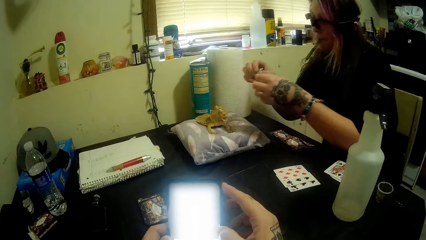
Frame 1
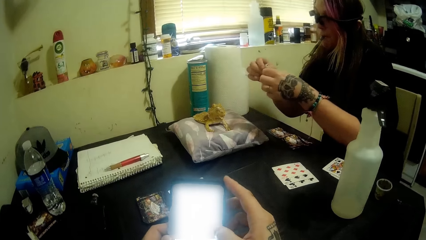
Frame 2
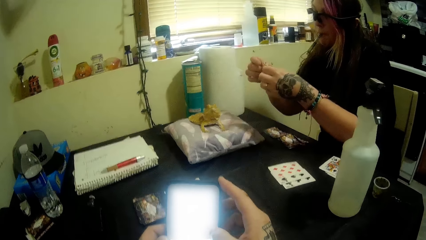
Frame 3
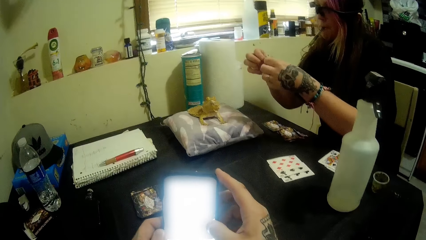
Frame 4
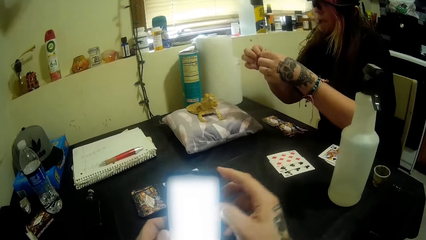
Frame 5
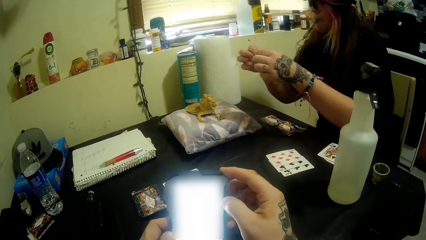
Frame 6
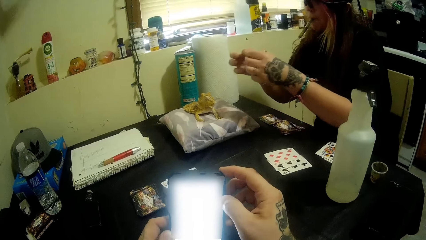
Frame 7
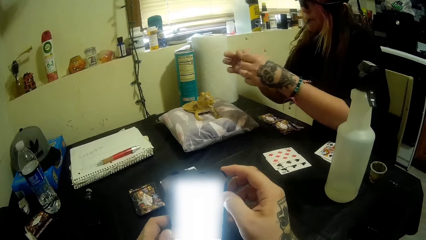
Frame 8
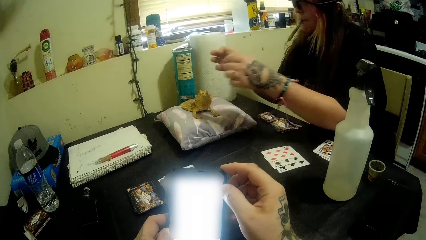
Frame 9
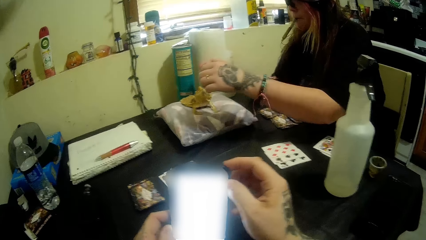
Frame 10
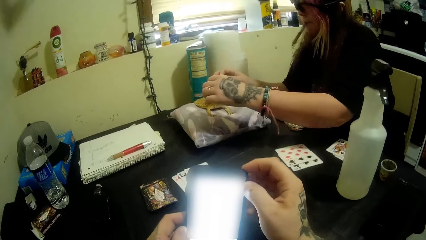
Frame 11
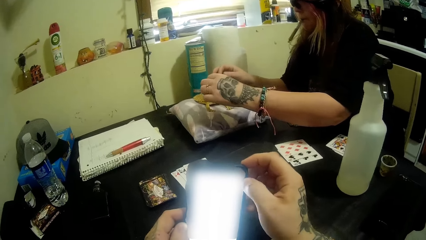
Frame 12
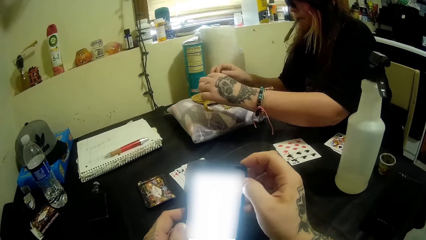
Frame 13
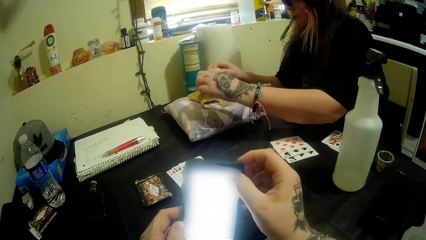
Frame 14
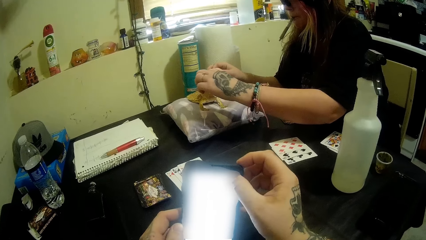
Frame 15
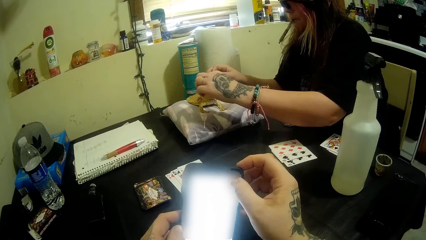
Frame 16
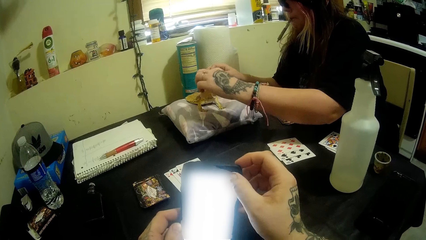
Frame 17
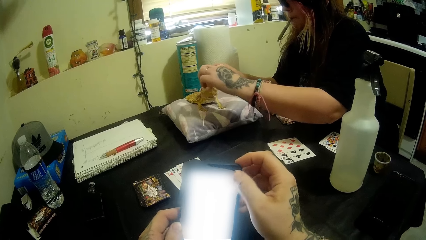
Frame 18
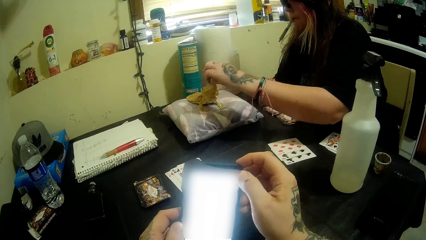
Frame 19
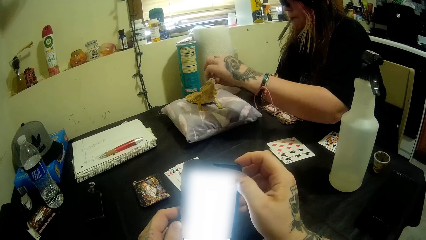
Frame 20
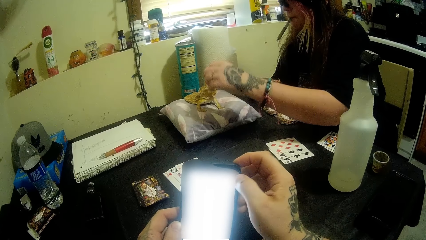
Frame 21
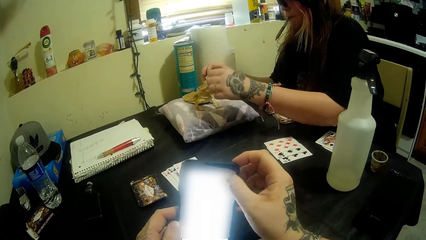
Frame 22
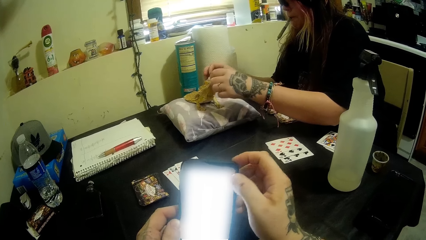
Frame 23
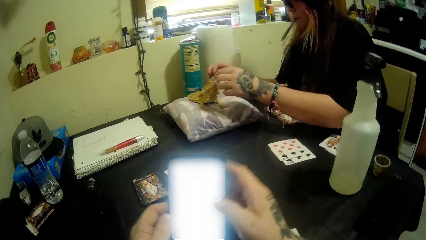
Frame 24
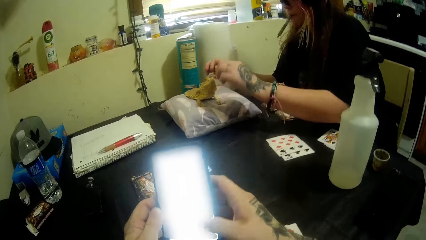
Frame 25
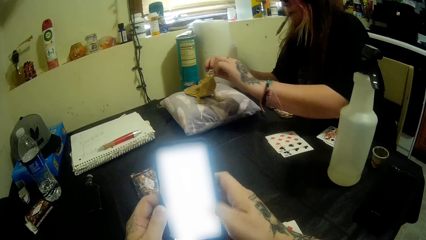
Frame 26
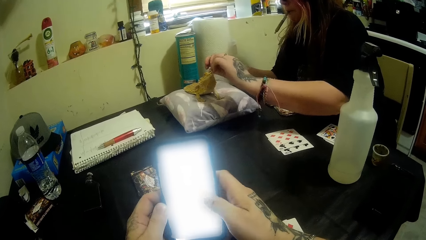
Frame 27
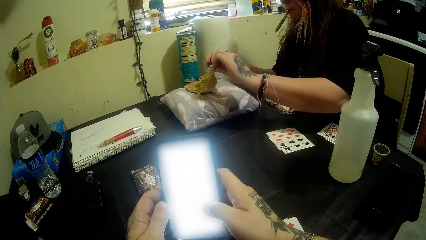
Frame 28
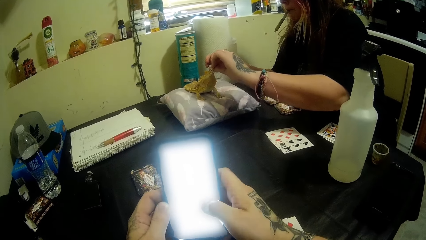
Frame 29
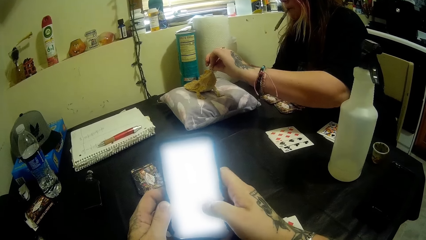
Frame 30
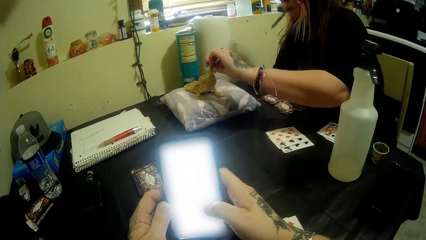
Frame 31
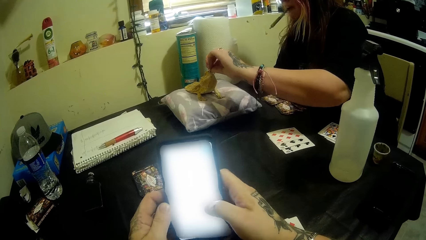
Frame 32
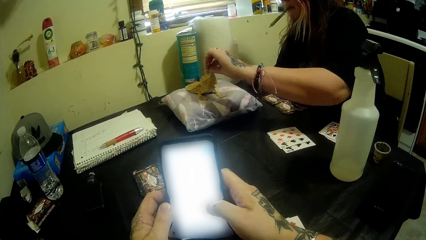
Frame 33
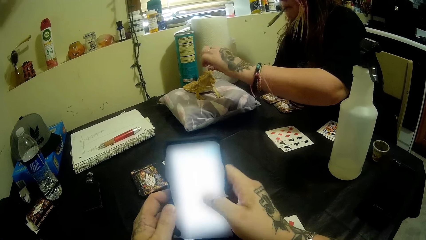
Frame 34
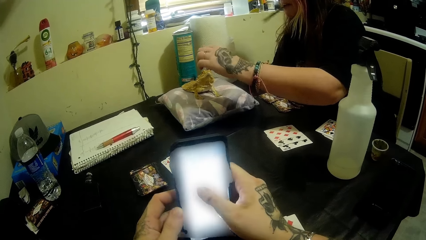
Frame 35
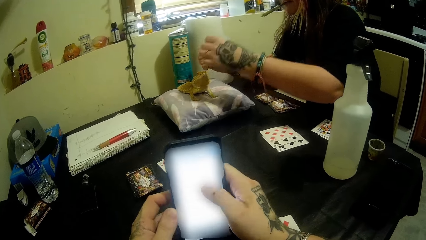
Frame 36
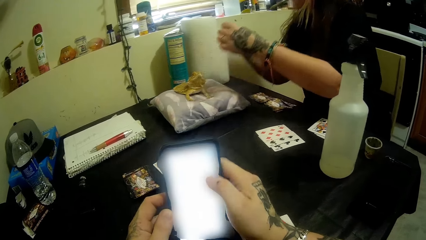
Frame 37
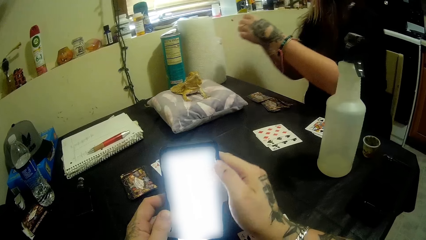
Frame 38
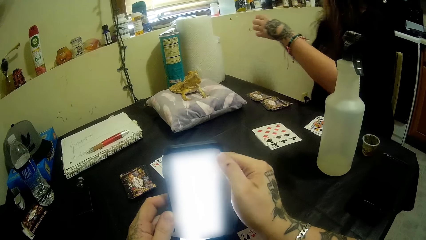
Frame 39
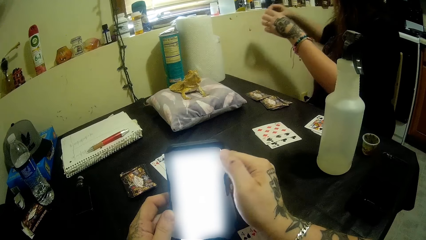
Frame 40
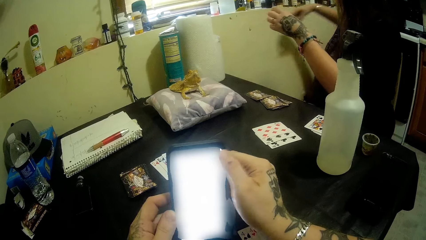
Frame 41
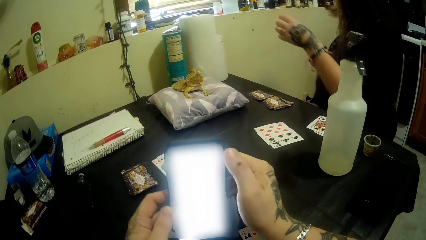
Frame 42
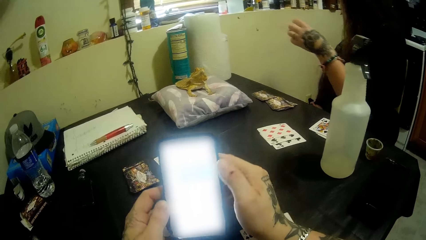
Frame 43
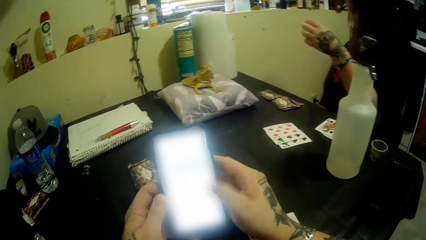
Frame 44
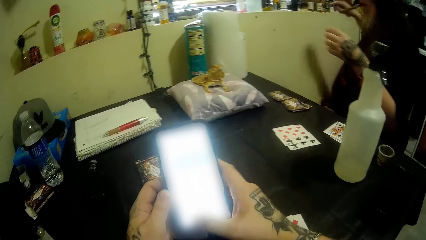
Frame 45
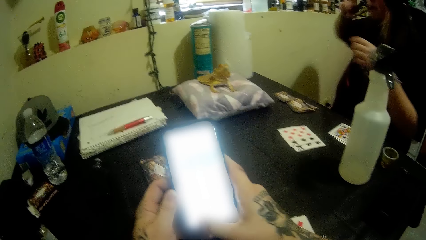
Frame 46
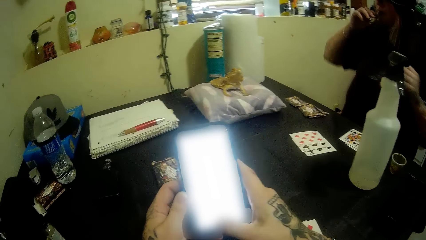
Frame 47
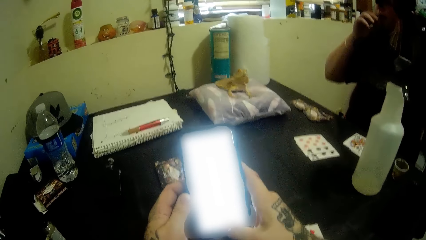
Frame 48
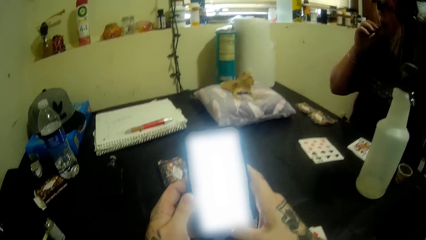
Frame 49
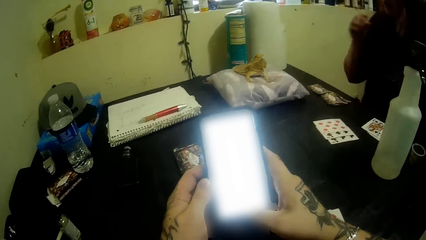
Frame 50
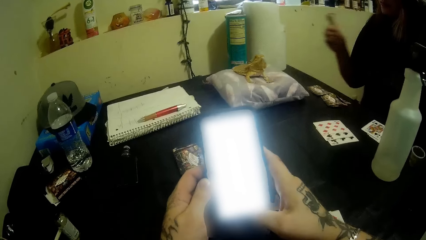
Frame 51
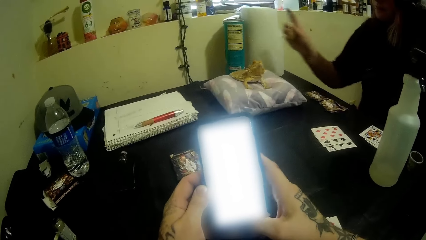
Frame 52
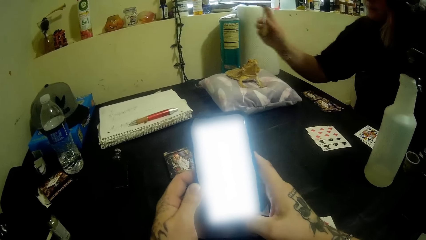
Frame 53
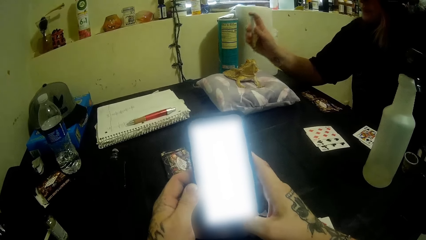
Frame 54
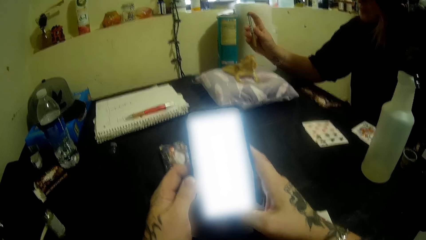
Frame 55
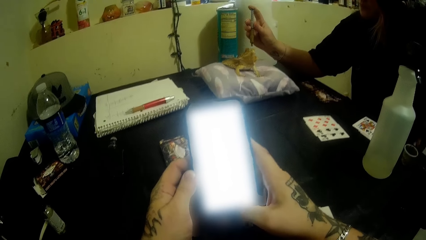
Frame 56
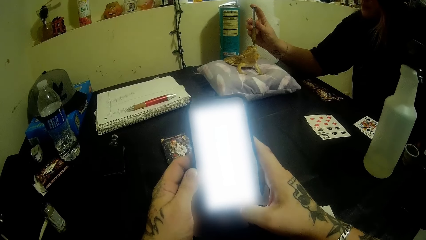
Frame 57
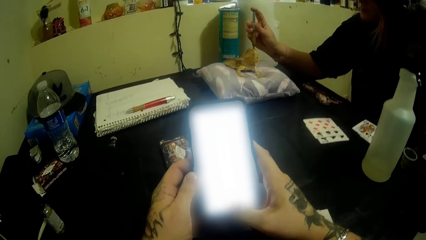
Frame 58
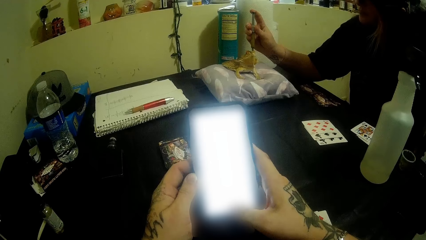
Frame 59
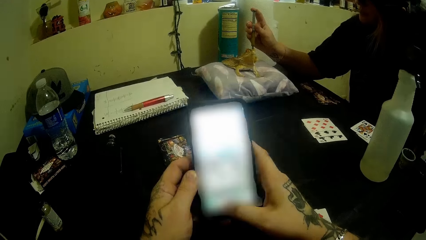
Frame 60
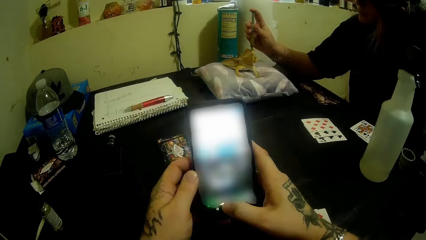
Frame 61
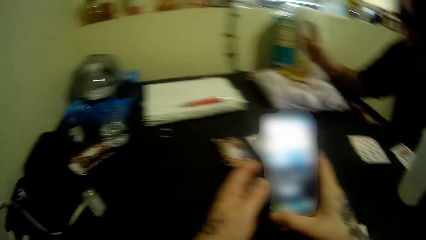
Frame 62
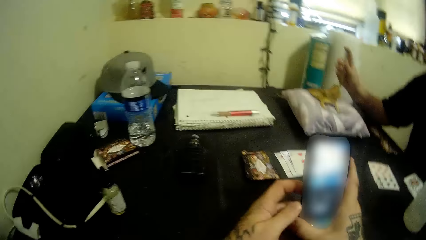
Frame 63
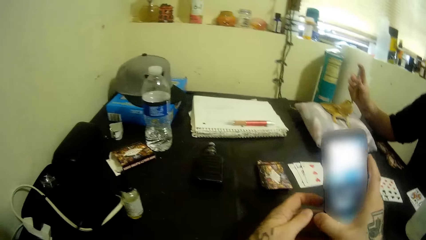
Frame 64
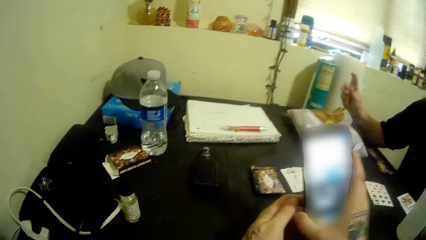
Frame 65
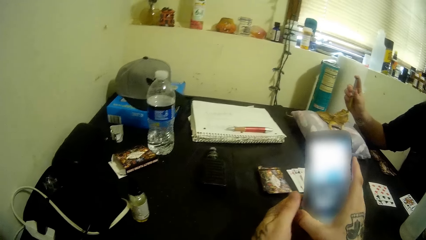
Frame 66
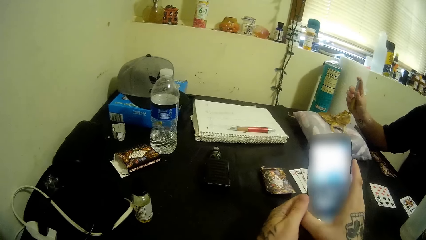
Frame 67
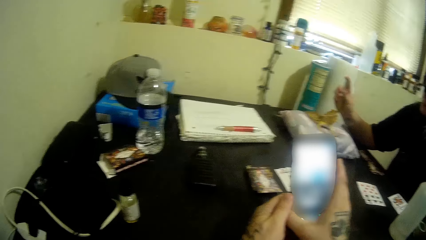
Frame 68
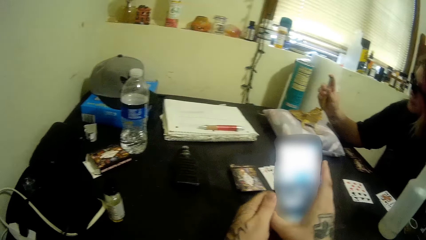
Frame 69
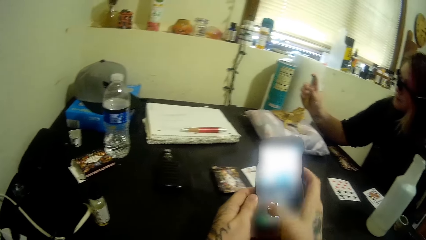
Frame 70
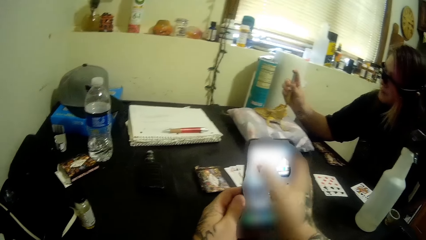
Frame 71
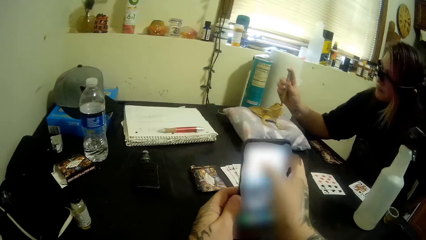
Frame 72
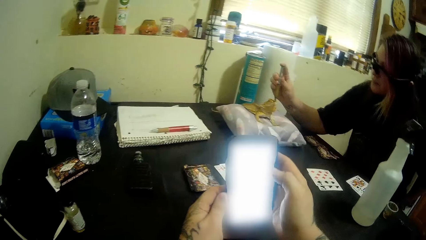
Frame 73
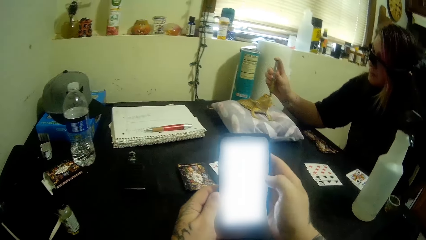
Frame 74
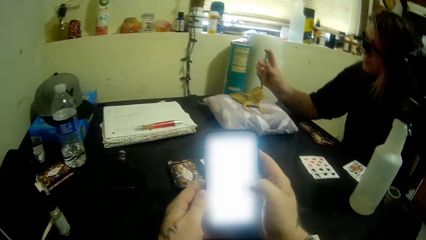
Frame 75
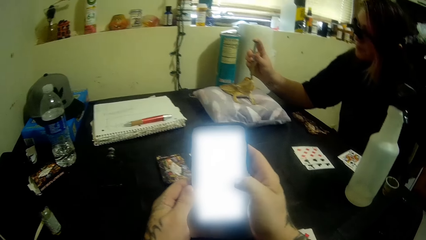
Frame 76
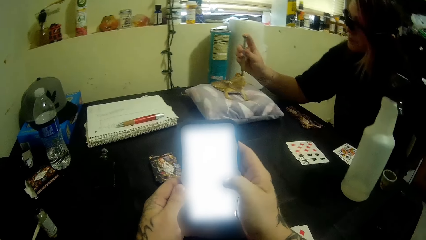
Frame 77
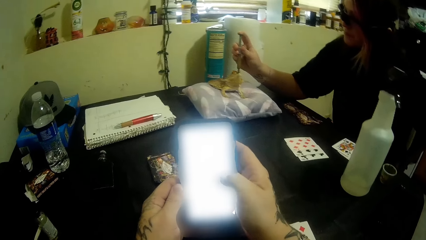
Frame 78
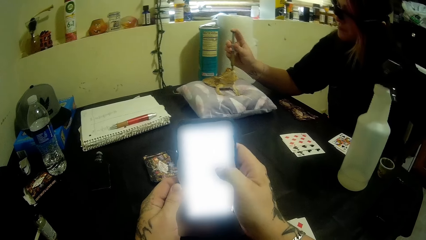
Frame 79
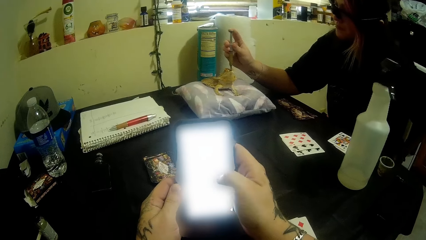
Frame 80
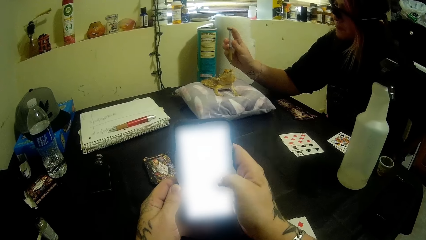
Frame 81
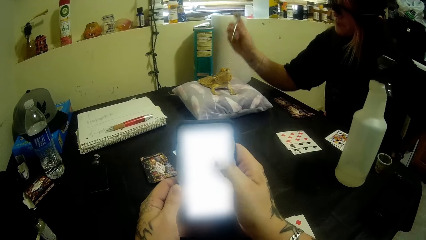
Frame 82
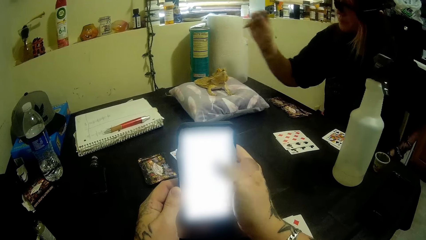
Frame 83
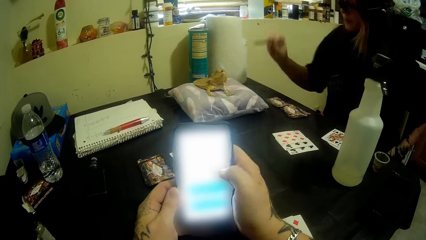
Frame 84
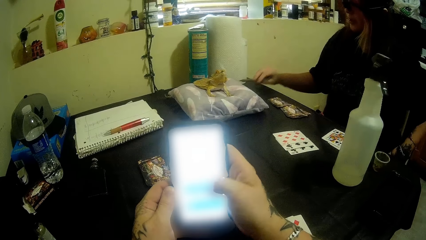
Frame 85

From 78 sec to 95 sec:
A woman adjusts the tissue paper with both hands, feeds water to the bearded dragon with her left hand, throws the tissue paper away with her right hand, takes the syringe from her mouth with her right hand, and feeds food to the bearded dragon.
